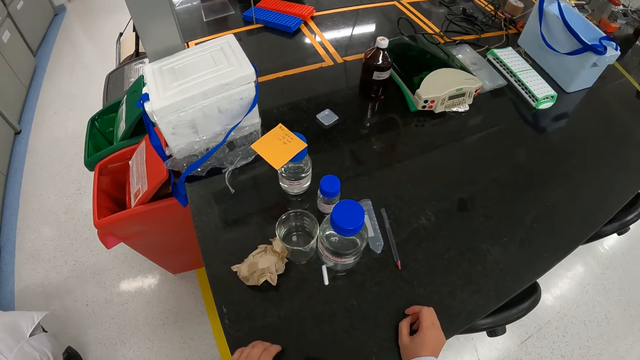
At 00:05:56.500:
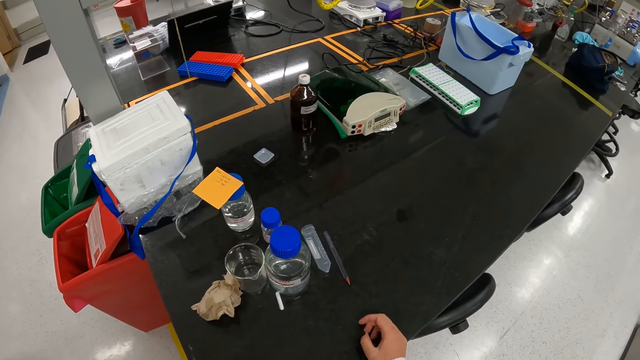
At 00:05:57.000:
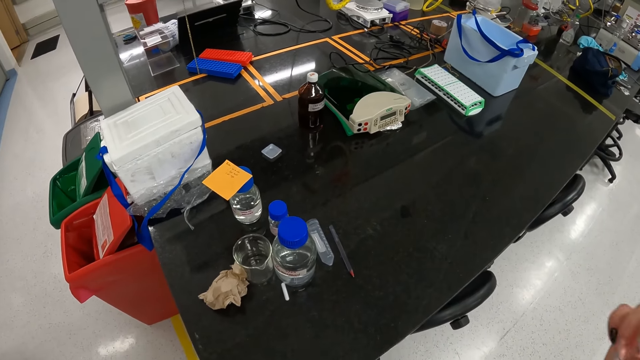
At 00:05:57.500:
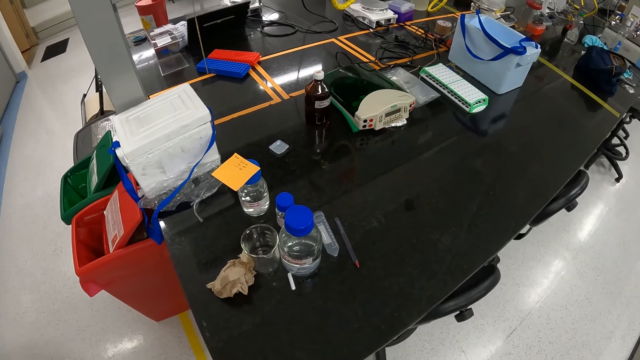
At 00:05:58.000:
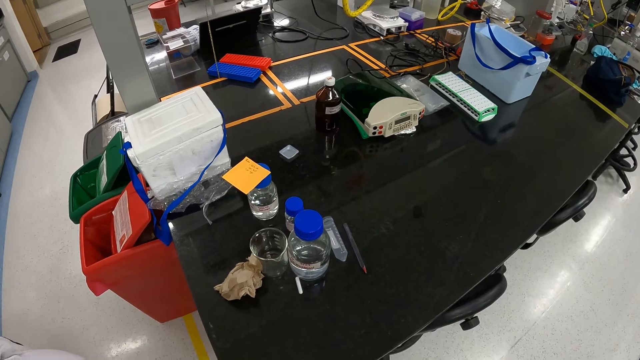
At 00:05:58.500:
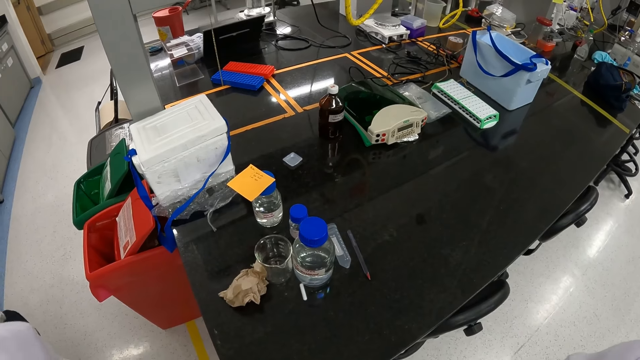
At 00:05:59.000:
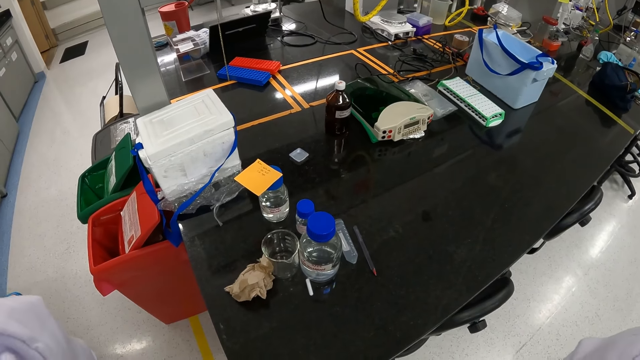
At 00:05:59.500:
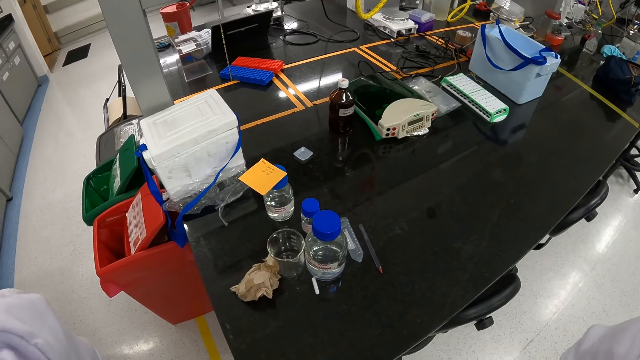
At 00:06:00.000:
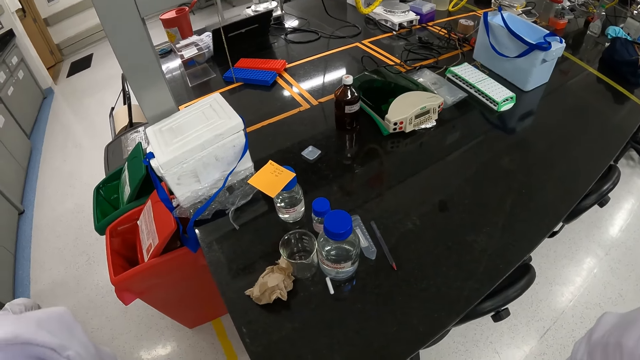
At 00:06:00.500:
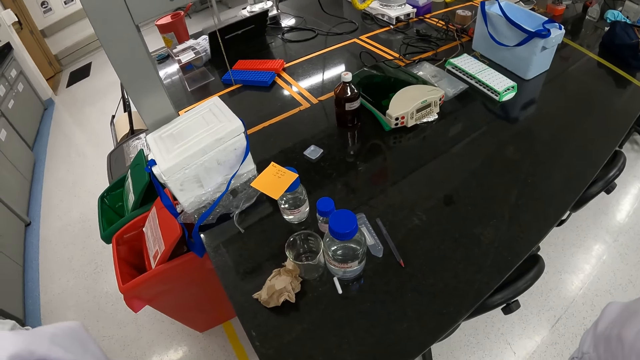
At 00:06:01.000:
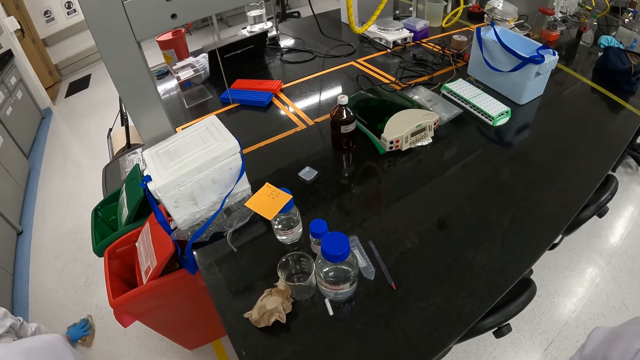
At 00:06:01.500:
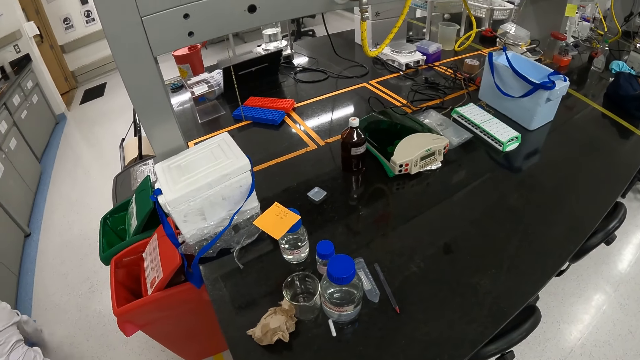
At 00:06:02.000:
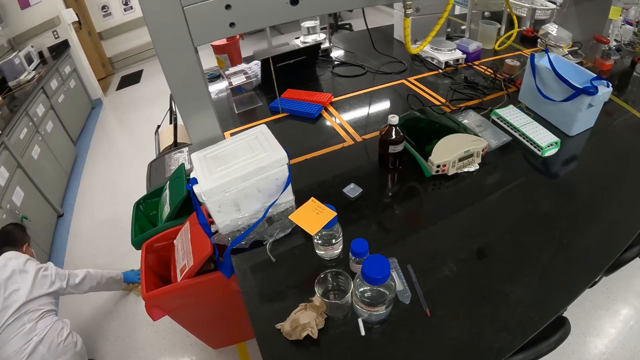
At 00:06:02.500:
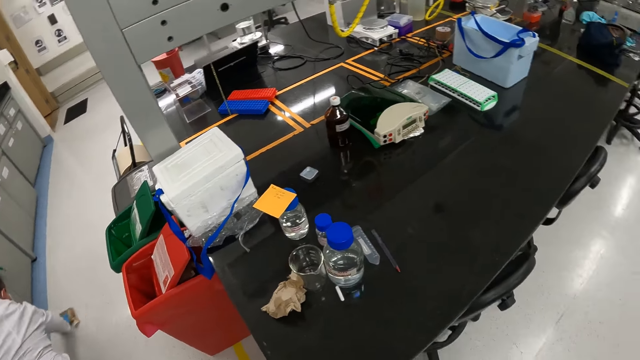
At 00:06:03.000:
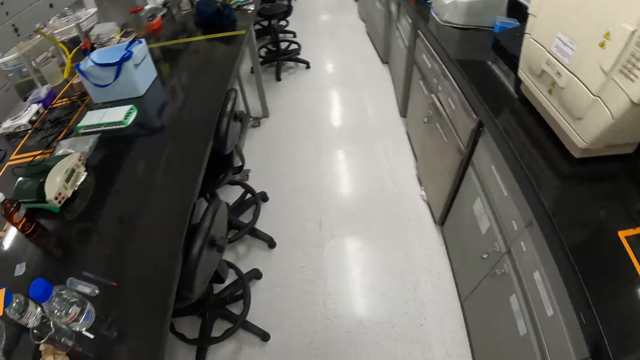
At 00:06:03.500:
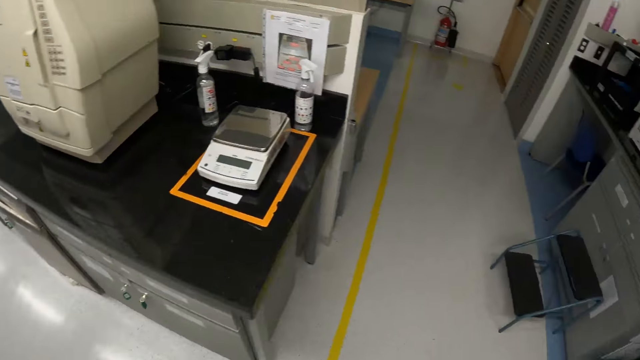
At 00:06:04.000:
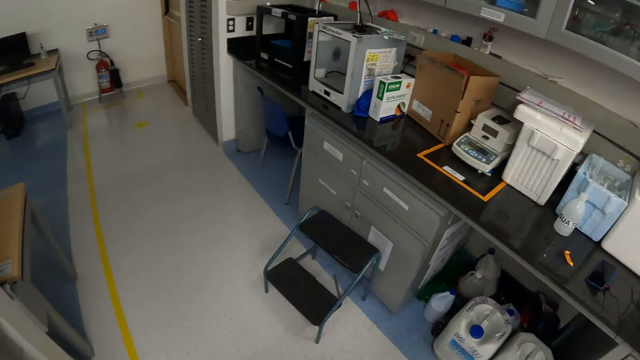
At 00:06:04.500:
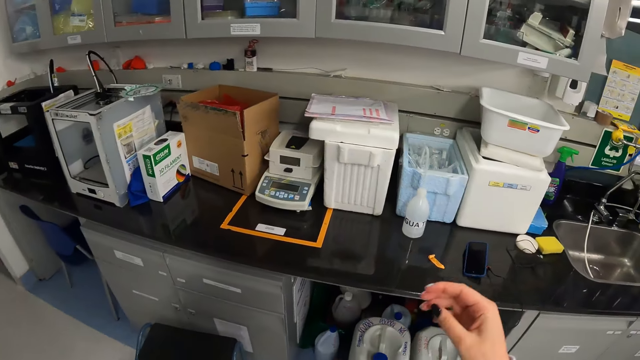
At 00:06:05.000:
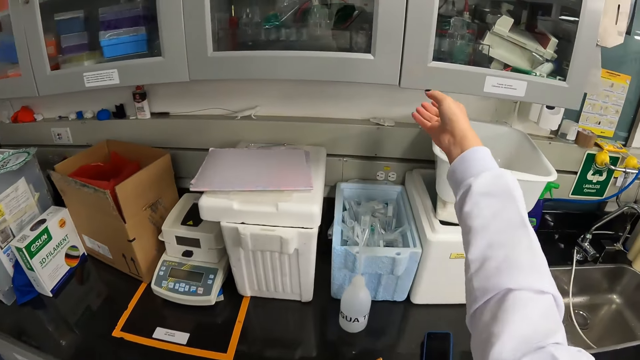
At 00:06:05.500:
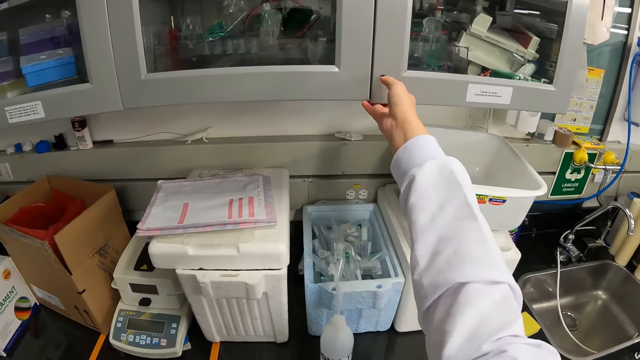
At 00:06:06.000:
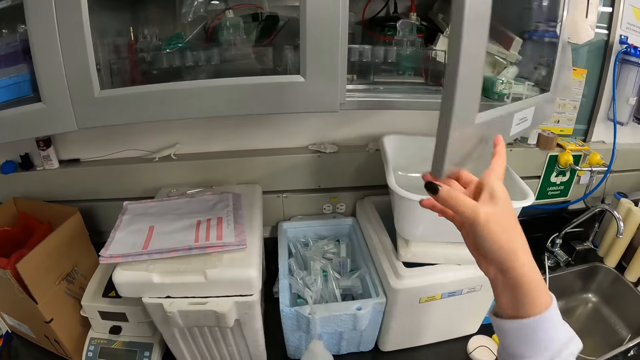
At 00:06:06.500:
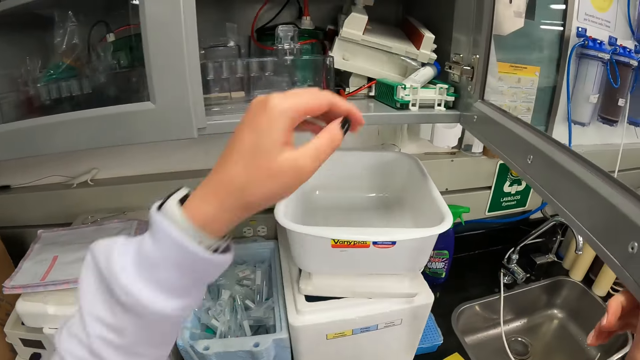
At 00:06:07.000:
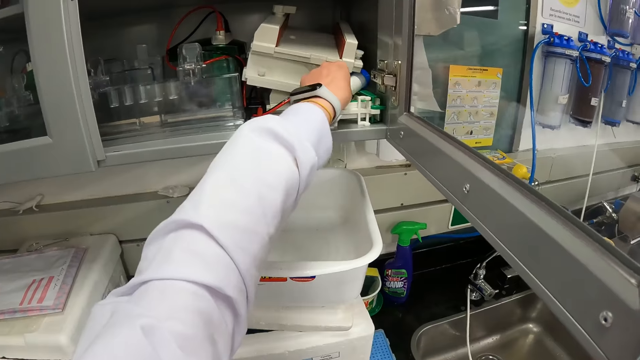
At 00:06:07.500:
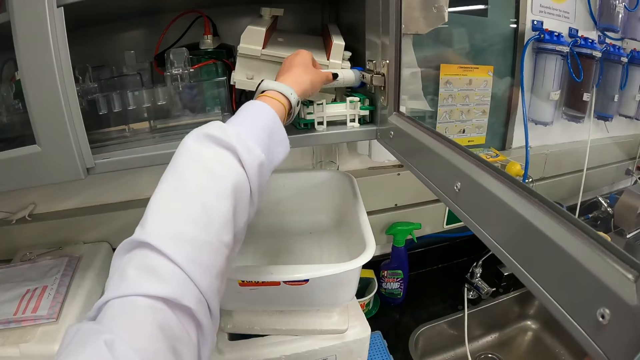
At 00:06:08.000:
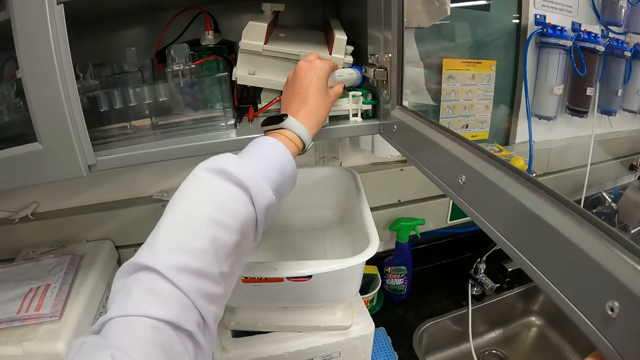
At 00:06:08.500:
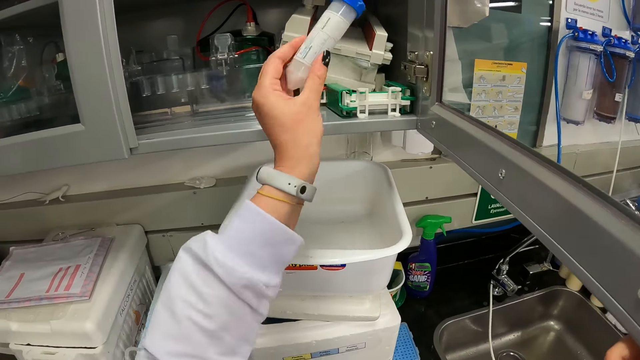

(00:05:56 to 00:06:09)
The camera wearer moves around. She opens a cupboard on a wall with her right hand. She removes a test-tube from the cupboard with her left hand.

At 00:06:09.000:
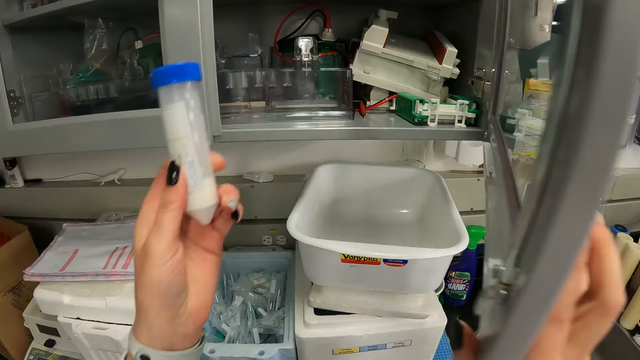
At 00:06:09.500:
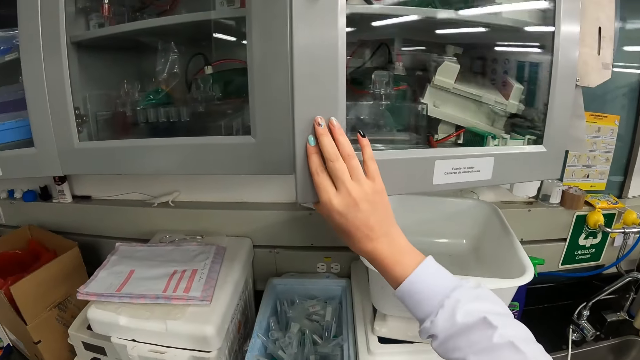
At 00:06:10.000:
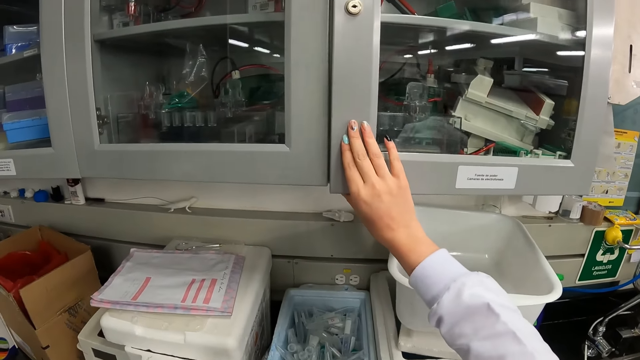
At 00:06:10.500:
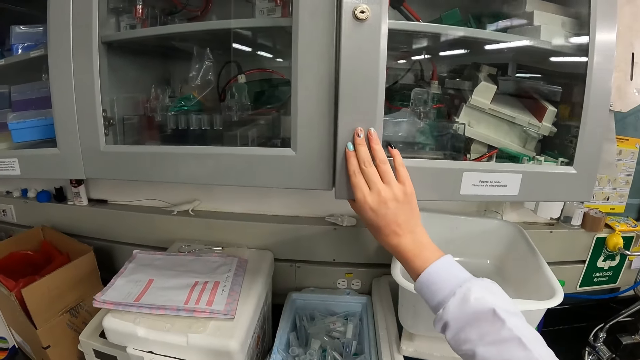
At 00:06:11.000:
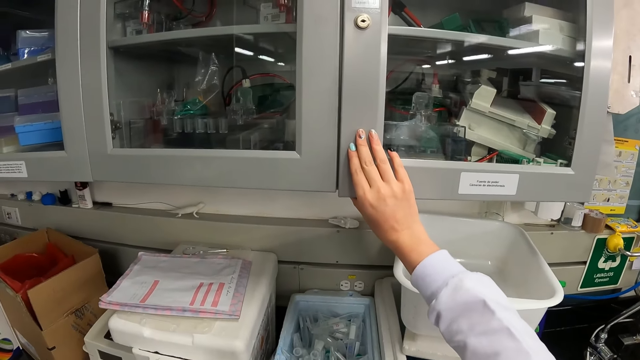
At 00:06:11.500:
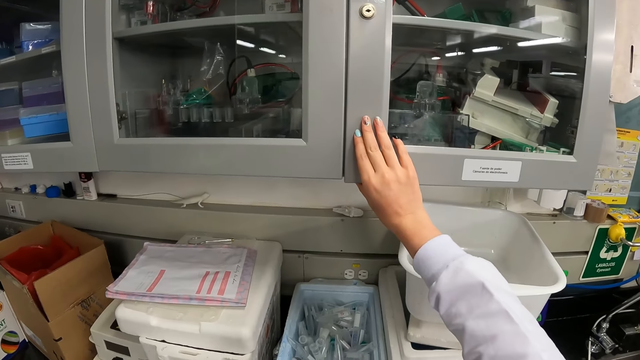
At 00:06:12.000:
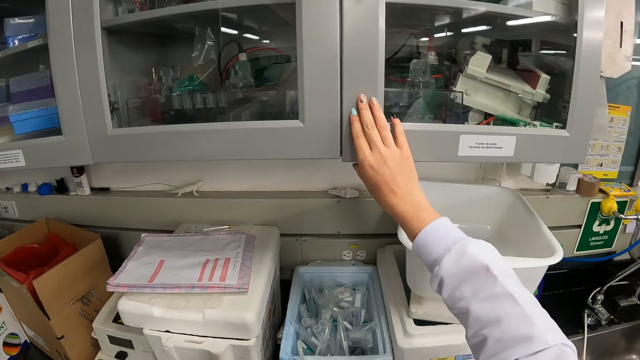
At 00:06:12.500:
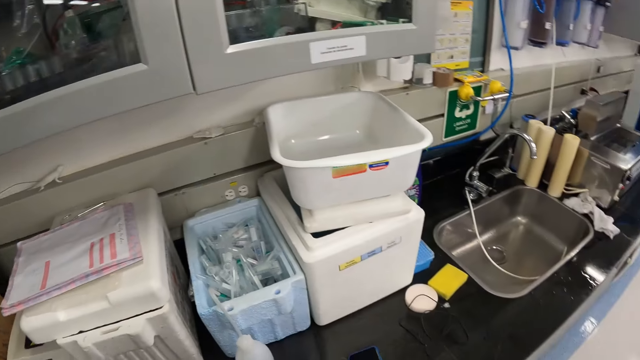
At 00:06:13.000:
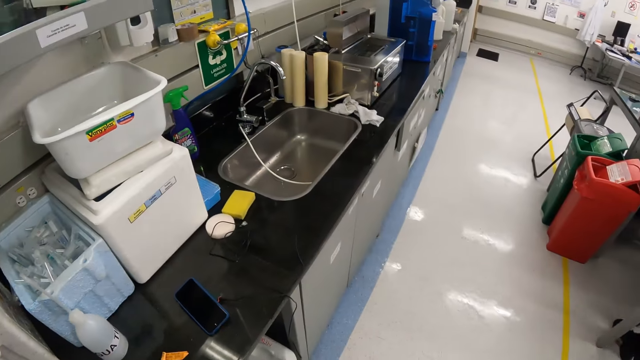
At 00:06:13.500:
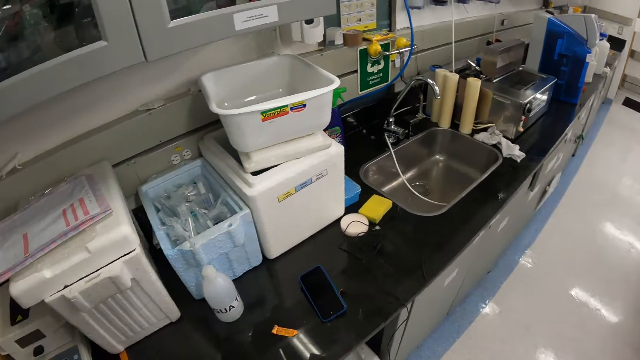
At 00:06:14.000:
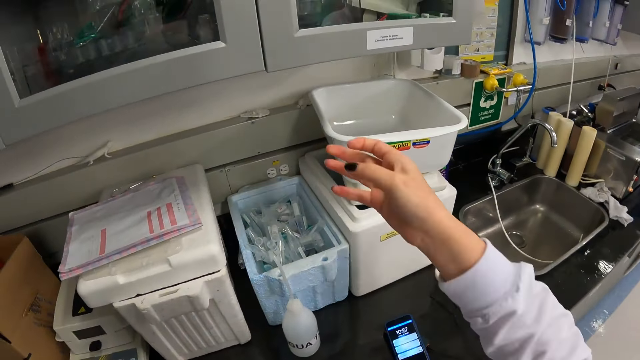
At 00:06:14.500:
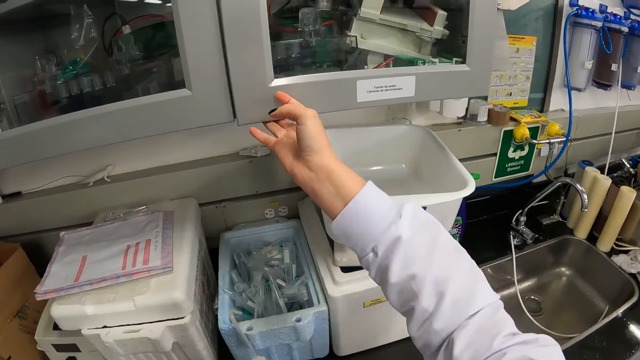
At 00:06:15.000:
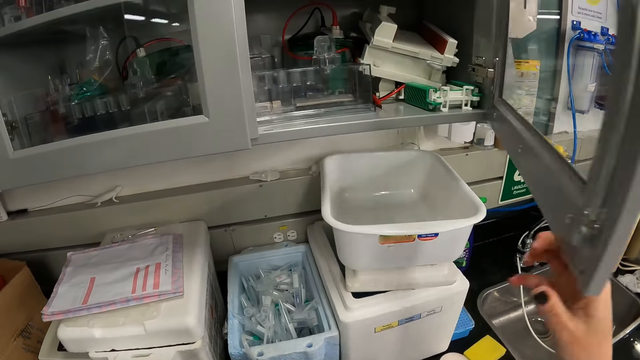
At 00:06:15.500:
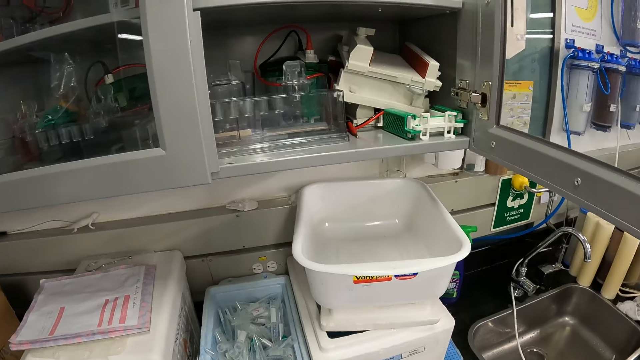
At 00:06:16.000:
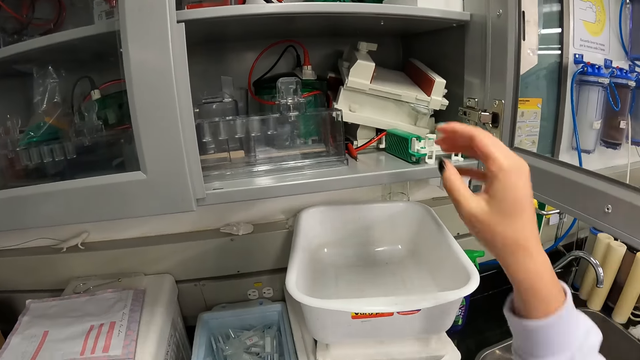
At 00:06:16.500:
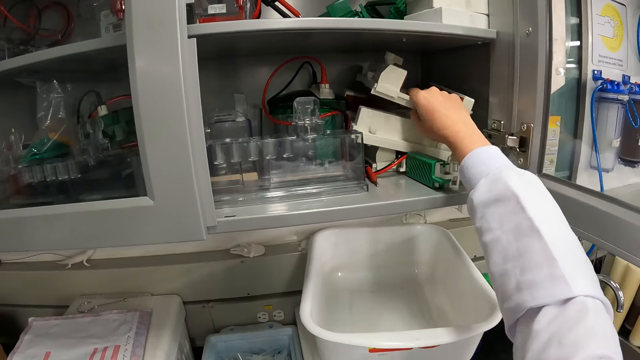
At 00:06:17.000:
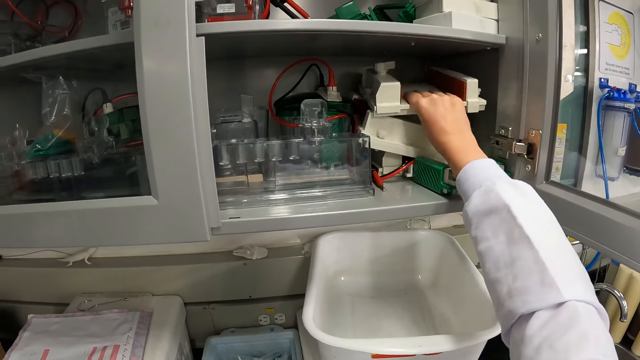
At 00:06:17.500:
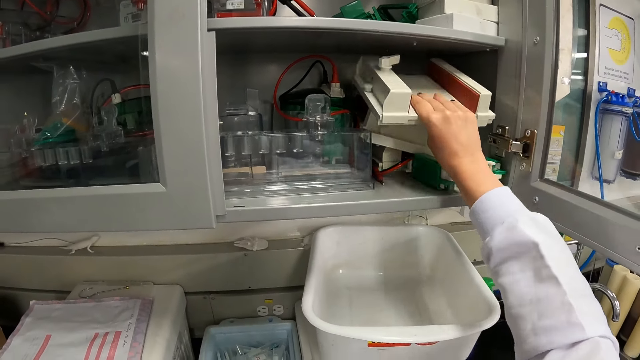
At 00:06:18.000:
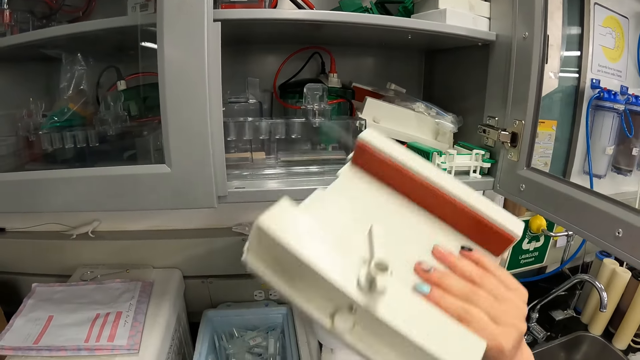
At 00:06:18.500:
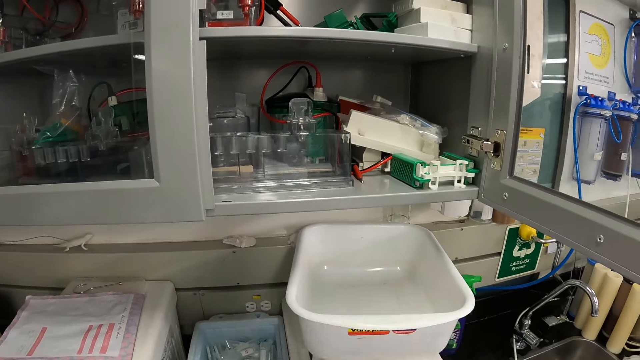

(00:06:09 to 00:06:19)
The camera wearer closes the cupboard with her right hand. She opens the cupboard with her right hand. She removes a hydrothermal apparatus from the cupboard with her right hand.
